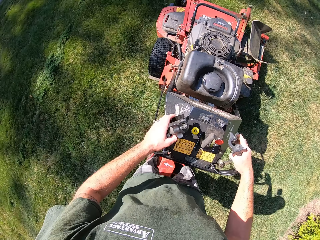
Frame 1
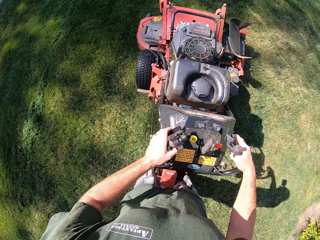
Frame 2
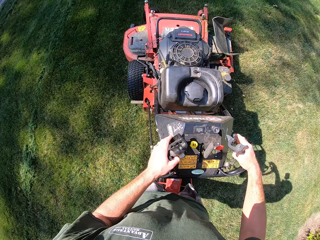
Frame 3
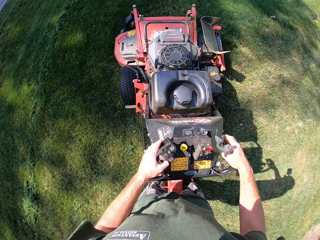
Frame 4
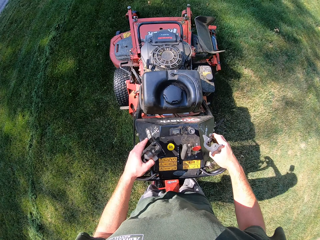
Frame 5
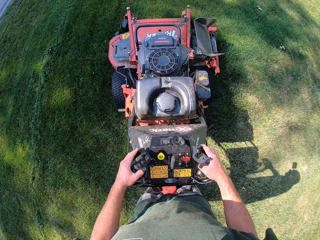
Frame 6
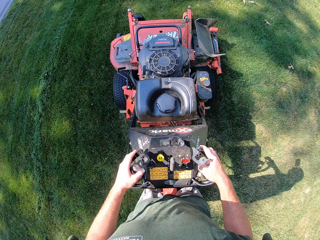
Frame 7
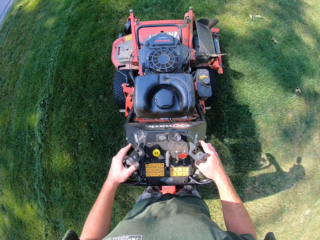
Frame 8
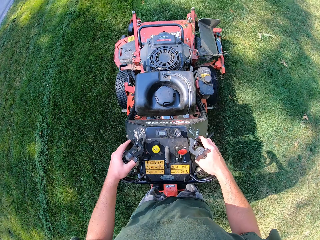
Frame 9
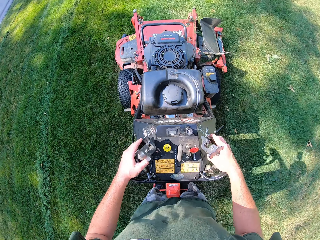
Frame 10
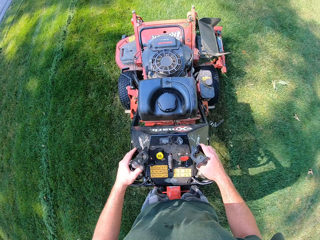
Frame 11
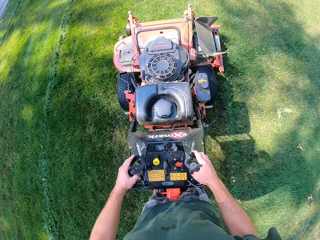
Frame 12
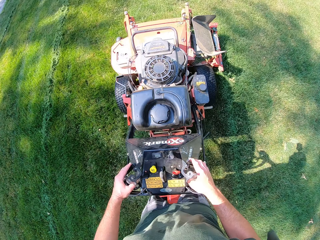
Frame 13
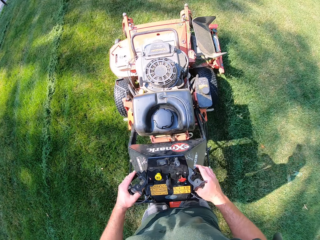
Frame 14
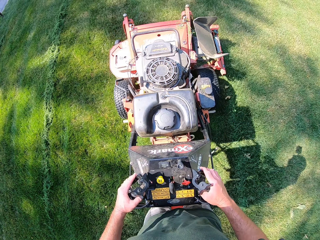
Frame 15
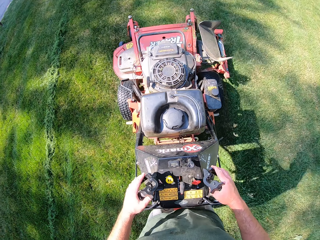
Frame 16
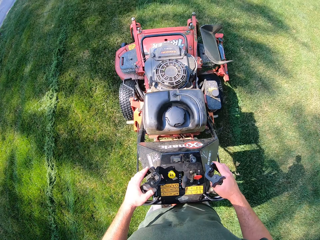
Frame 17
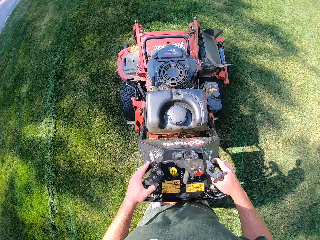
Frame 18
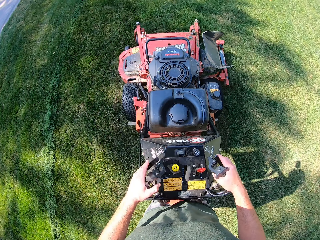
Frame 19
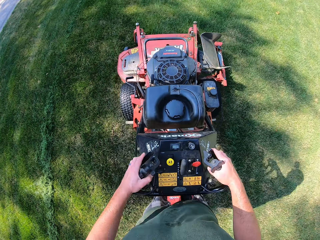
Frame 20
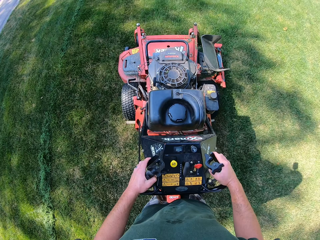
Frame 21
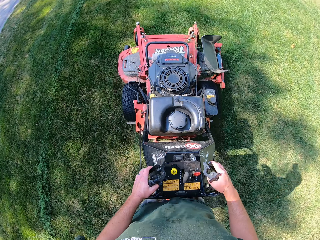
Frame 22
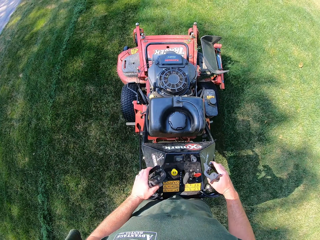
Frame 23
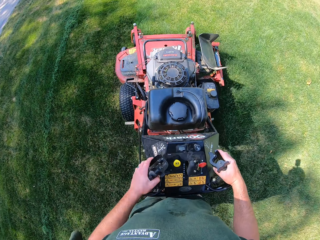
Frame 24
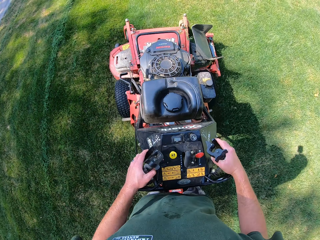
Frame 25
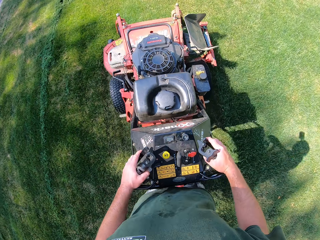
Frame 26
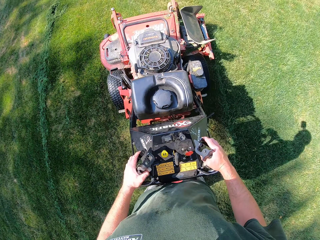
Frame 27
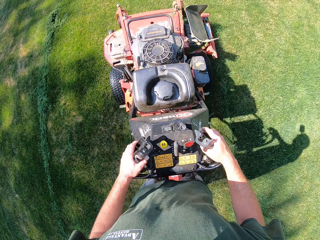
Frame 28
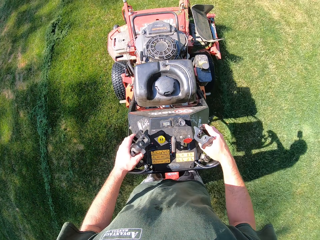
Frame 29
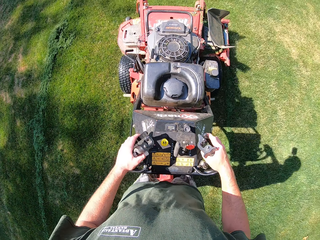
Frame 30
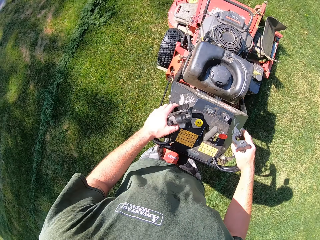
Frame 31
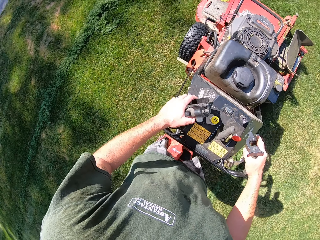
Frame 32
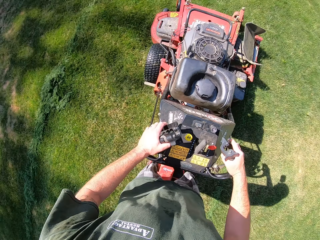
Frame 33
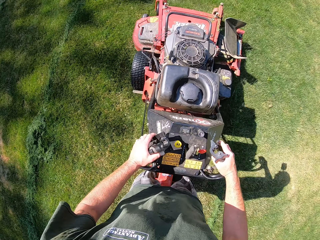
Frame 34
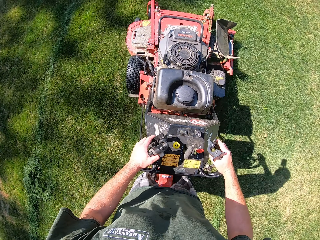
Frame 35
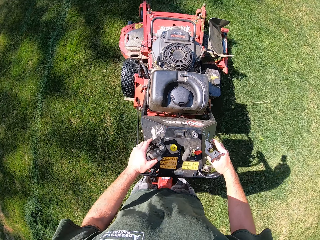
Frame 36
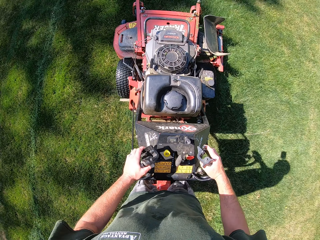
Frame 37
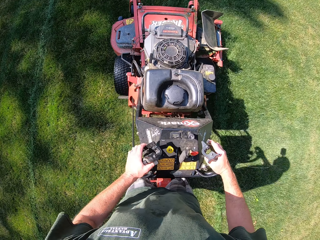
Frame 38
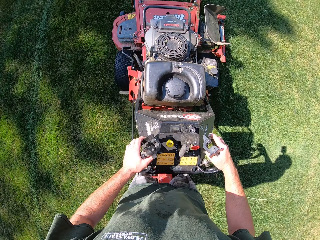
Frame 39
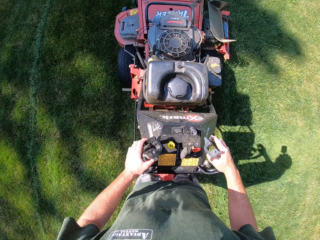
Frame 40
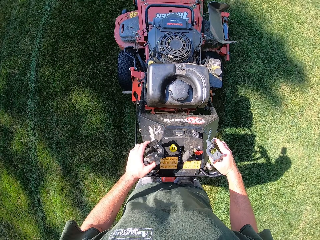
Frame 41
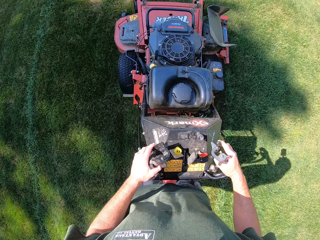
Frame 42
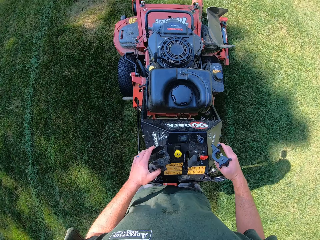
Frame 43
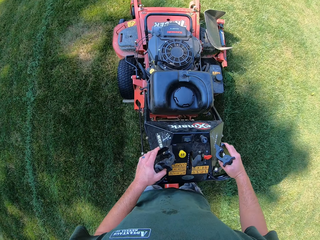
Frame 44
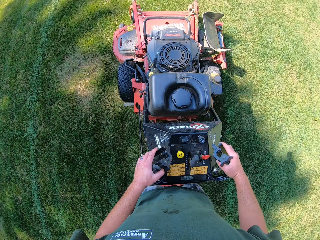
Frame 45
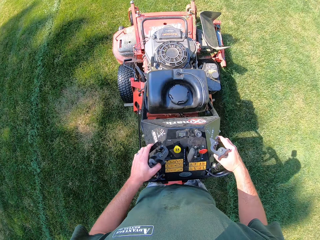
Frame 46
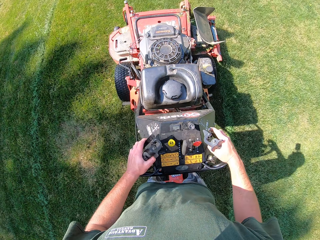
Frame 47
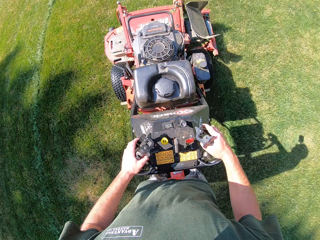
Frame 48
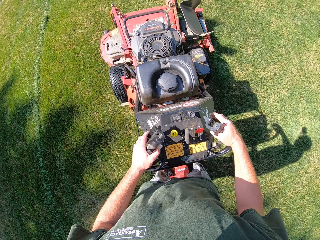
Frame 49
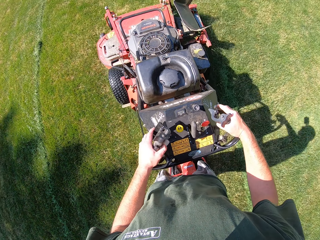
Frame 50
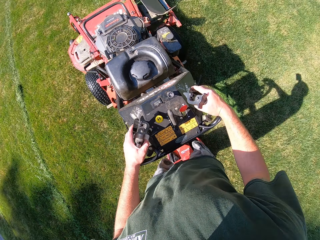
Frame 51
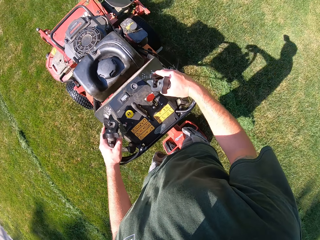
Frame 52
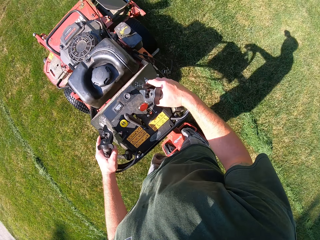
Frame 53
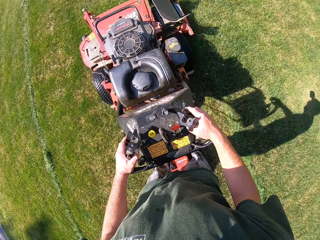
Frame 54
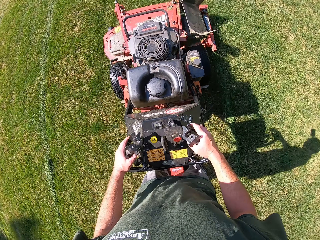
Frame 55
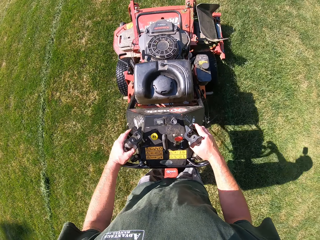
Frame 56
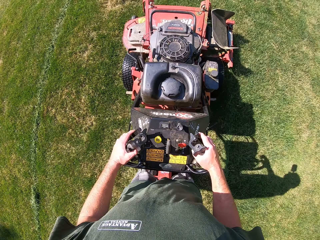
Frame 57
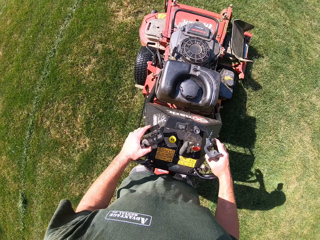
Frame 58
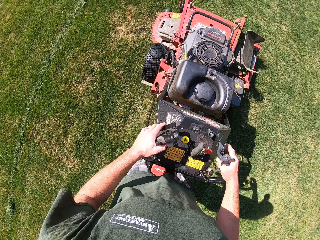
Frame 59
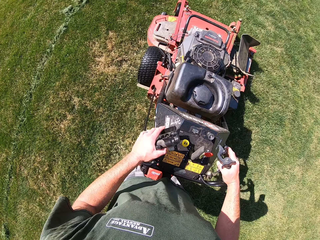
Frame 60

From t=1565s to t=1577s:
The camera wearer cuts grass with a lawn mower.

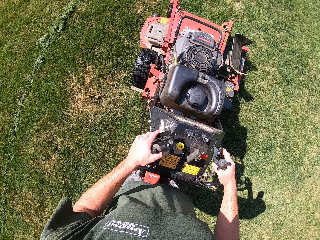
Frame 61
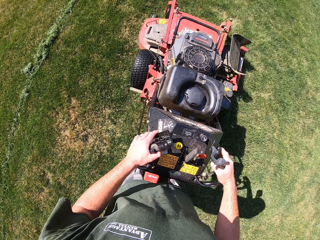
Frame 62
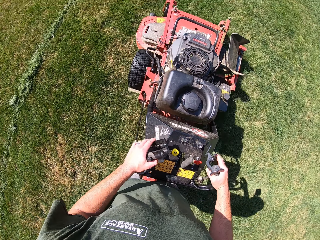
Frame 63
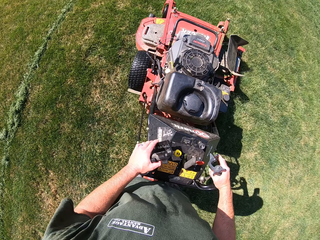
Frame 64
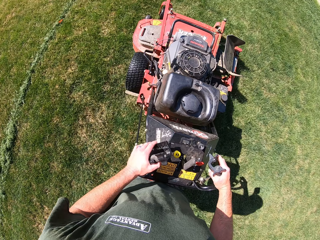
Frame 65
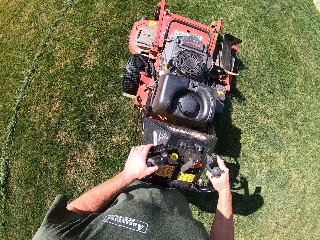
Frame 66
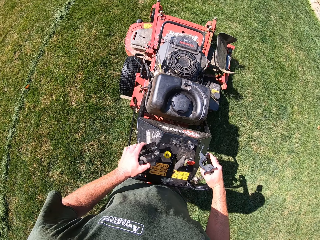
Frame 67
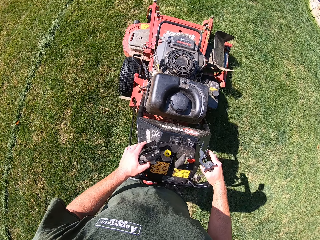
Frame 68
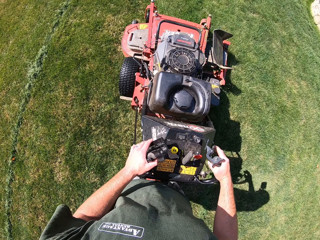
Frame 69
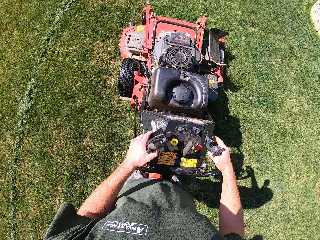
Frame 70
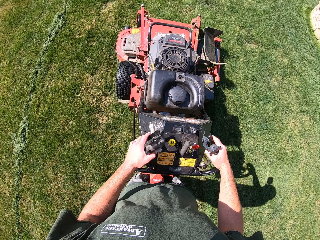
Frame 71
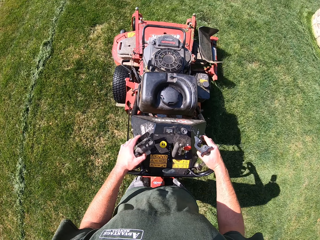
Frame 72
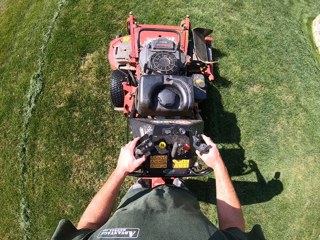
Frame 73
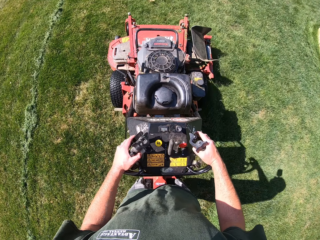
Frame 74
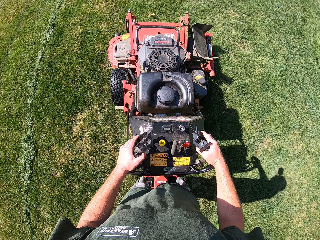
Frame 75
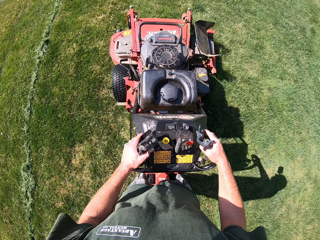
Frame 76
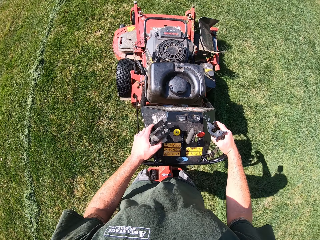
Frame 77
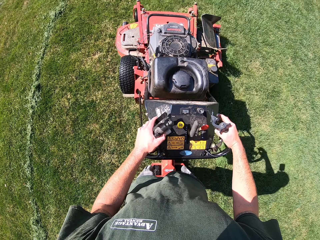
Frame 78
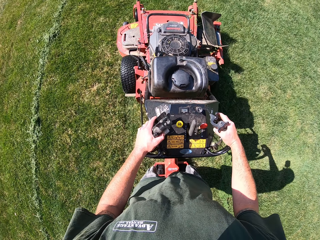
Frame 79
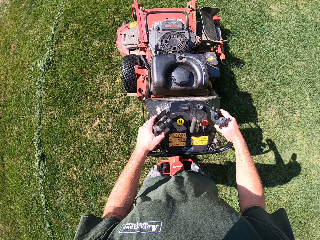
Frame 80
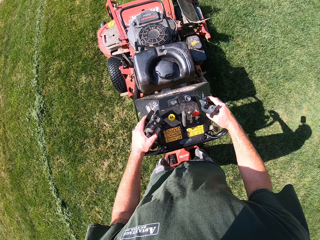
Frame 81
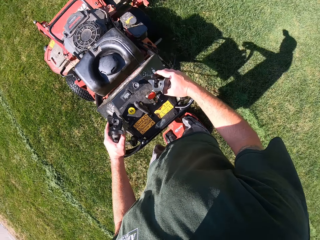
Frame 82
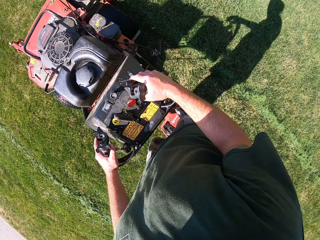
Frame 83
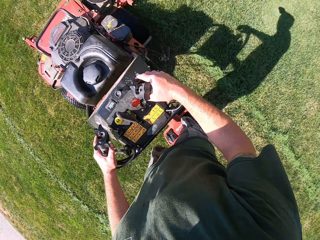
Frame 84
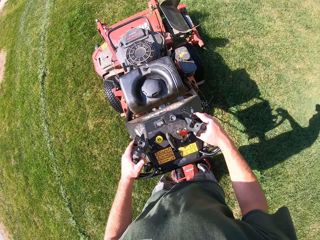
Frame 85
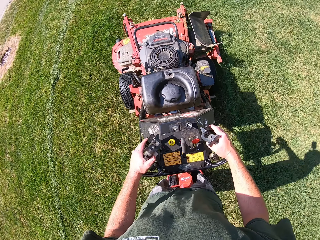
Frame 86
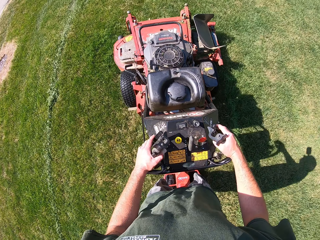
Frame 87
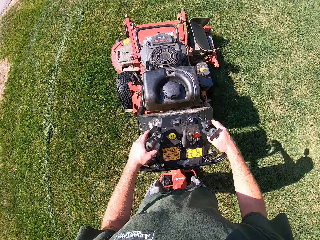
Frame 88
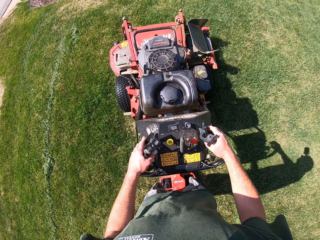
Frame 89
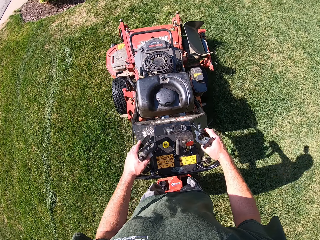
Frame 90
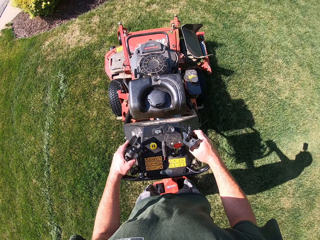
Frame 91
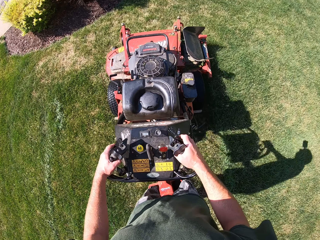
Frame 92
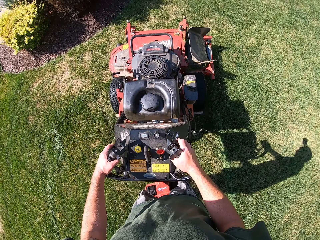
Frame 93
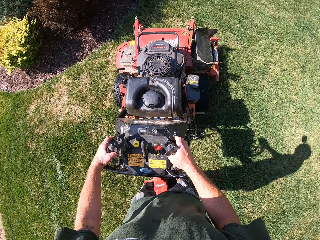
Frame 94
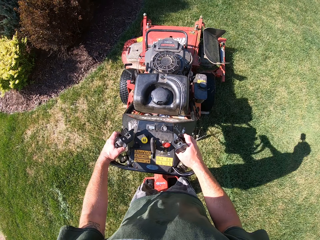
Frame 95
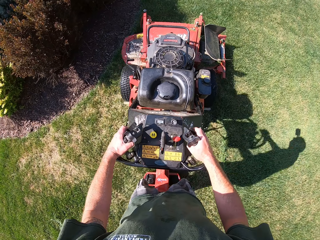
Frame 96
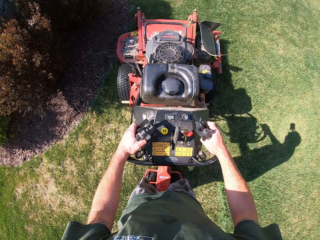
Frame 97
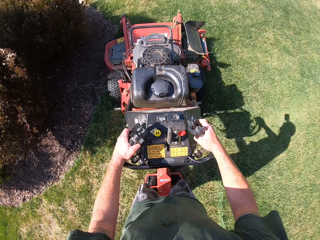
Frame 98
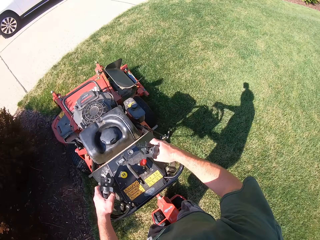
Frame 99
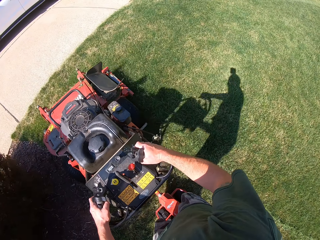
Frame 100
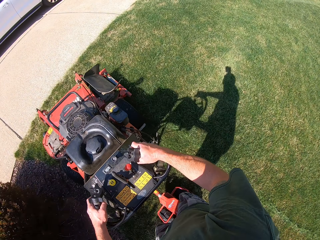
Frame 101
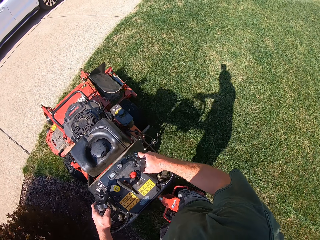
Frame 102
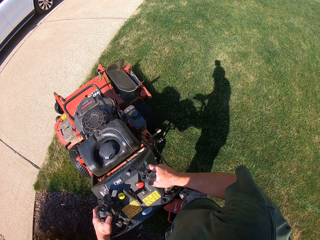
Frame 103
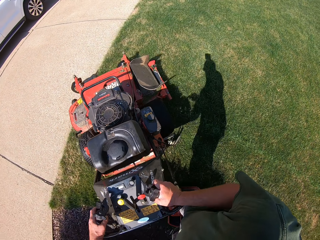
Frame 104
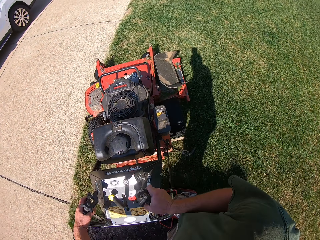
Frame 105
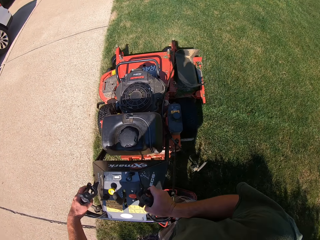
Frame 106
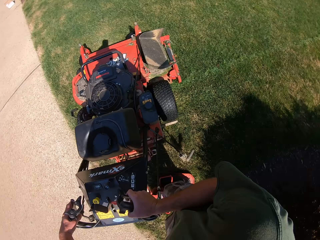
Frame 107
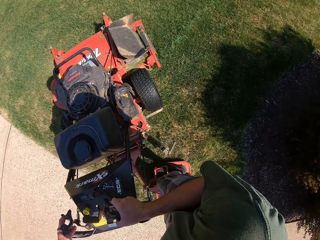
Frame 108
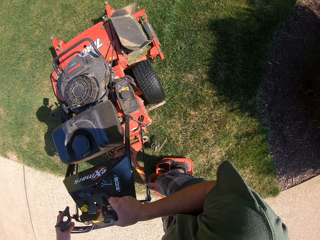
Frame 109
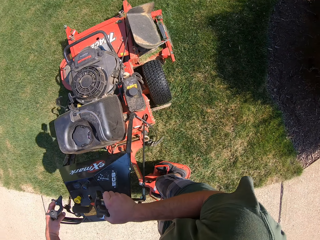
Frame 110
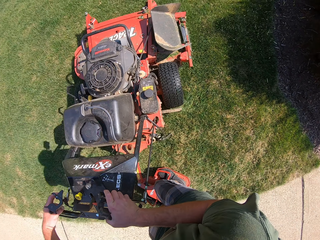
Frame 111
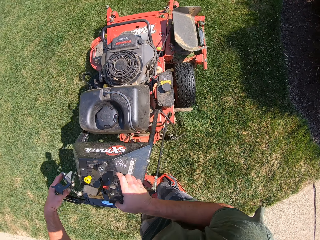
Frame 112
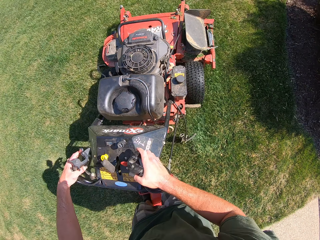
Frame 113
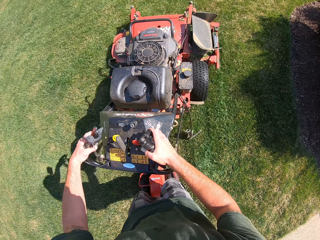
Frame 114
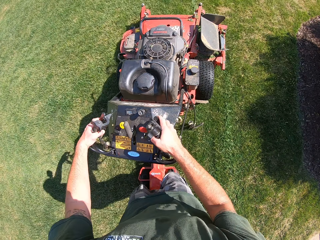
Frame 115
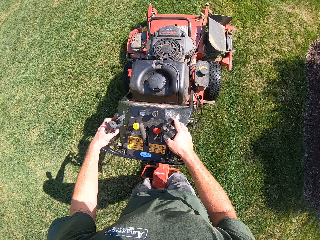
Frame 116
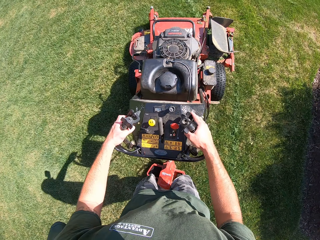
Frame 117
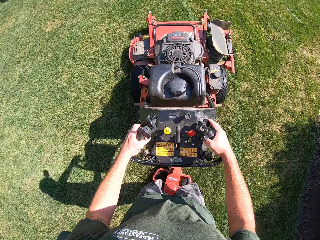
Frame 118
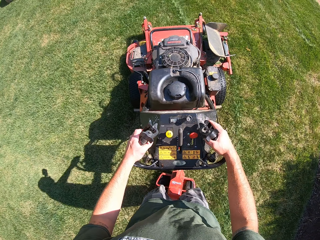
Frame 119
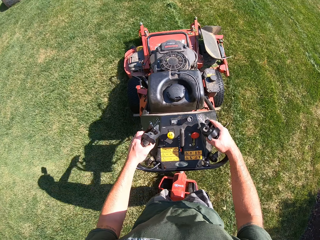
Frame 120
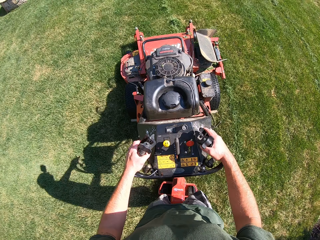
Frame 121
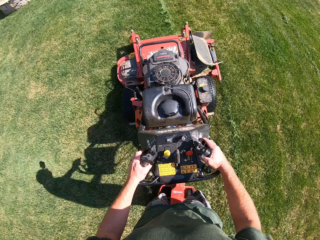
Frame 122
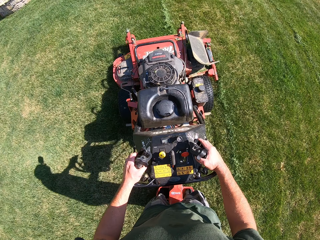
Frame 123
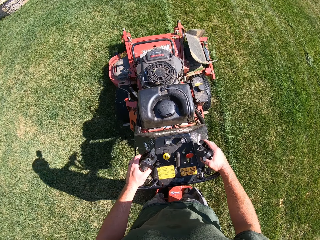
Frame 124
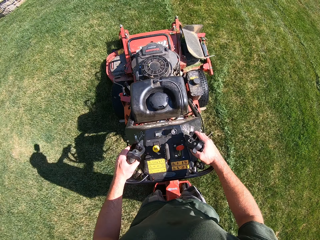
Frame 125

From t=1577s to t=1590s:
The camera wearer drives the lawn mower towards the tarred road. They turn the lawn mower in a clockwise direction on the lawn. They cut grass with the lawn mower.
